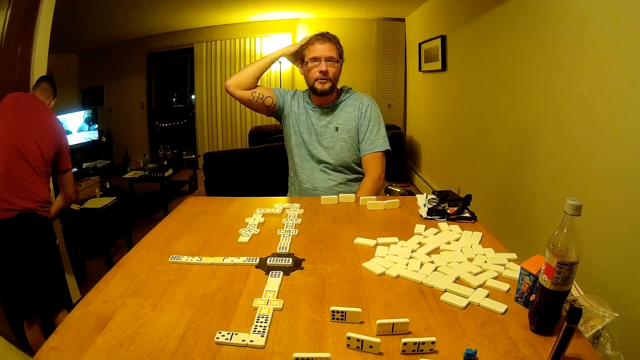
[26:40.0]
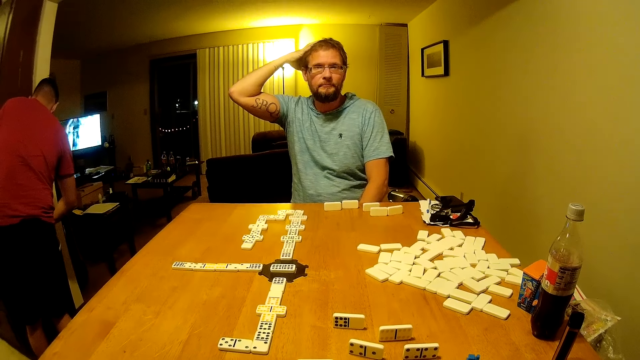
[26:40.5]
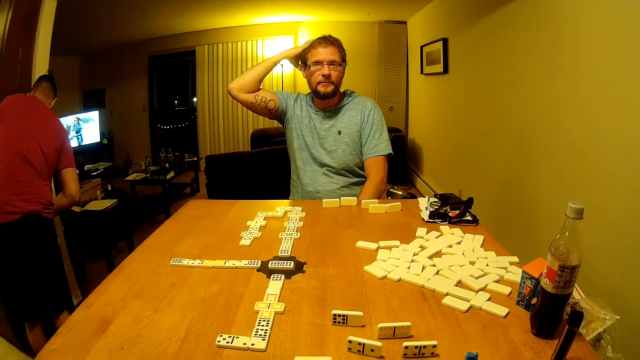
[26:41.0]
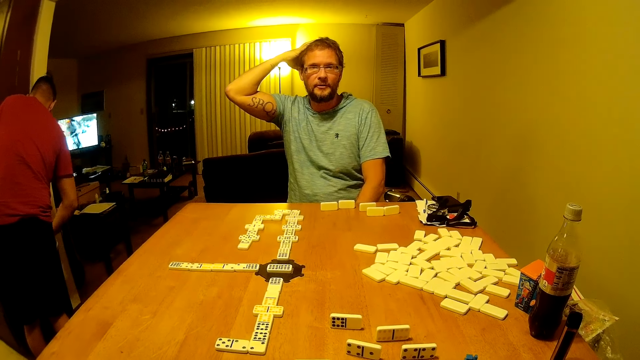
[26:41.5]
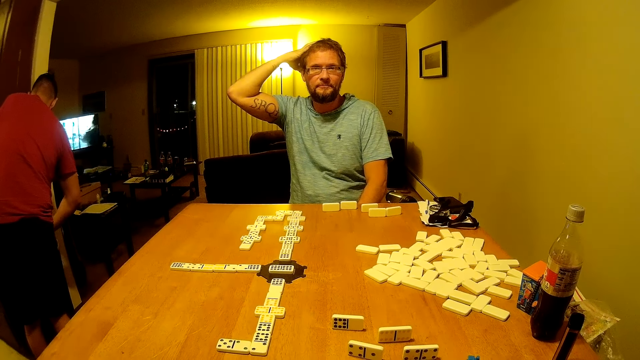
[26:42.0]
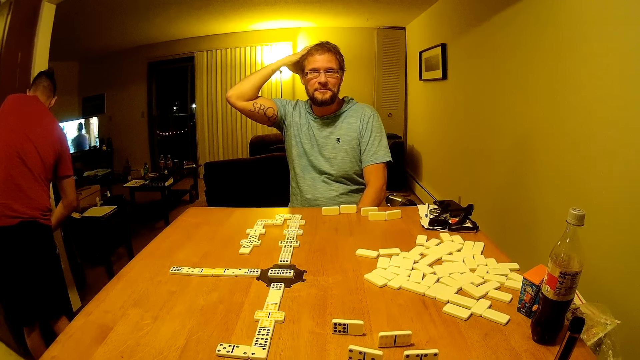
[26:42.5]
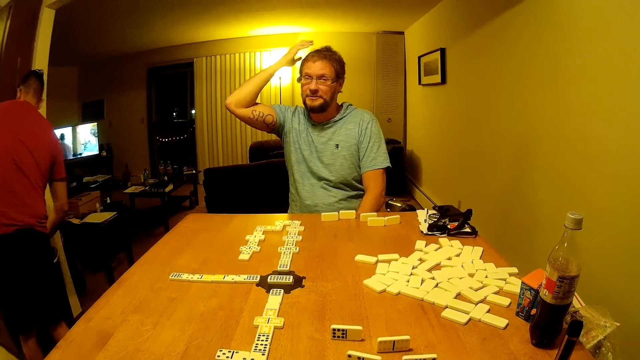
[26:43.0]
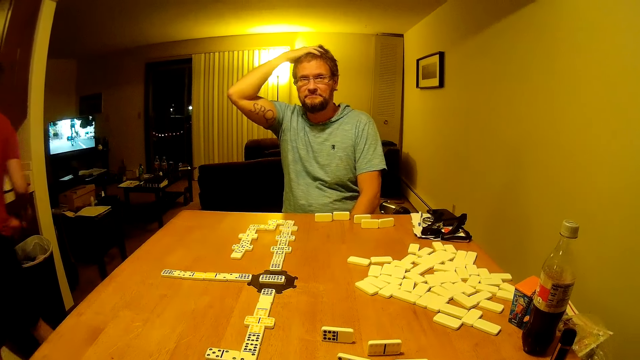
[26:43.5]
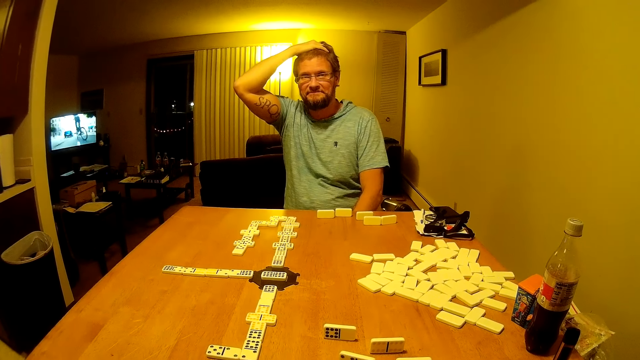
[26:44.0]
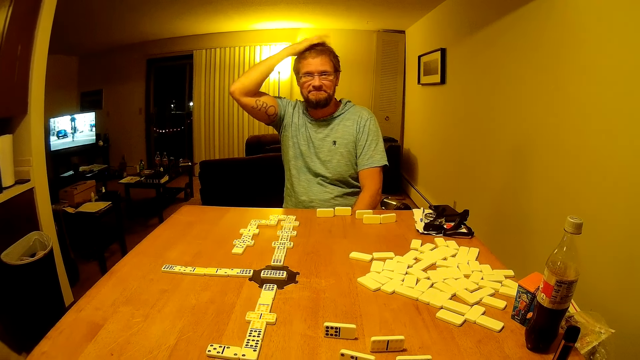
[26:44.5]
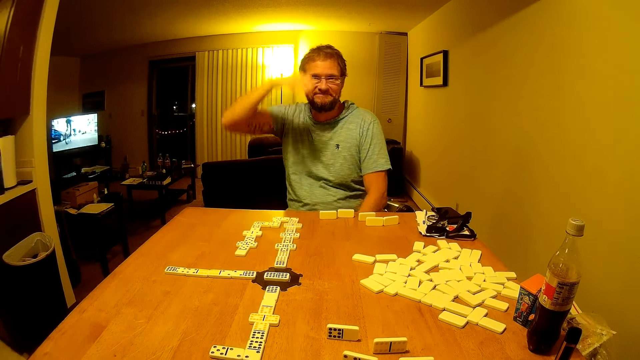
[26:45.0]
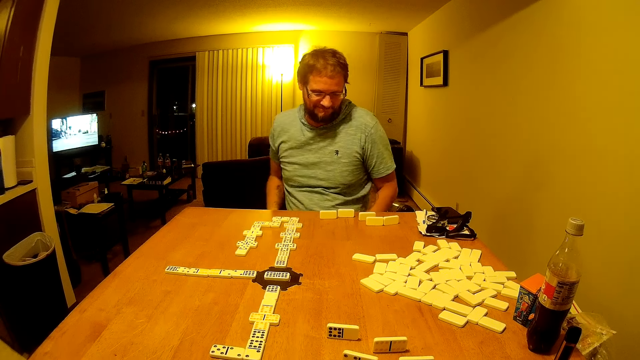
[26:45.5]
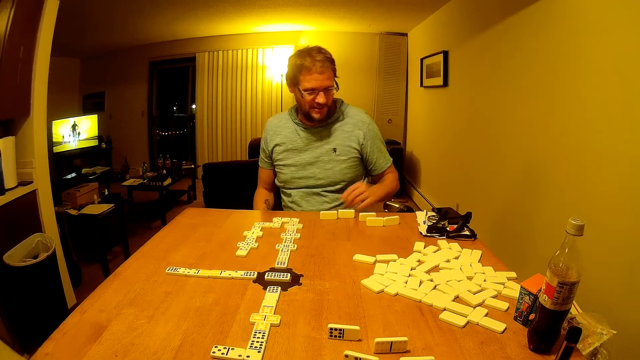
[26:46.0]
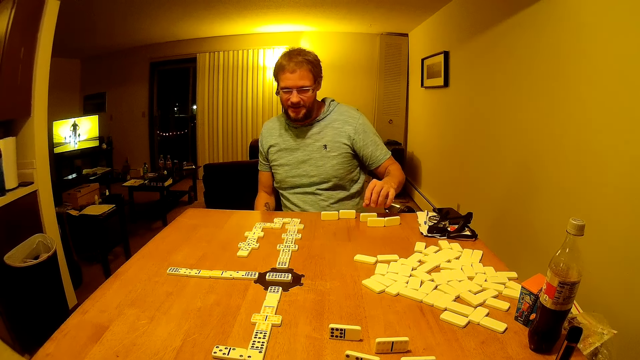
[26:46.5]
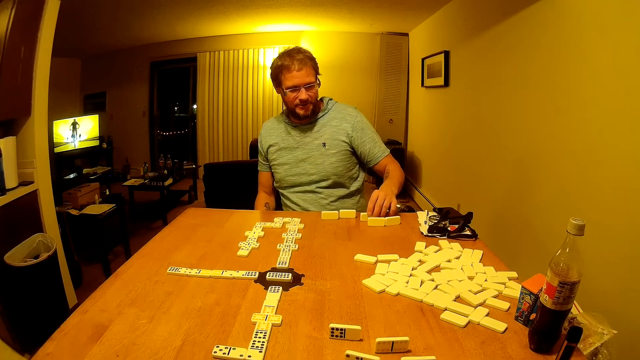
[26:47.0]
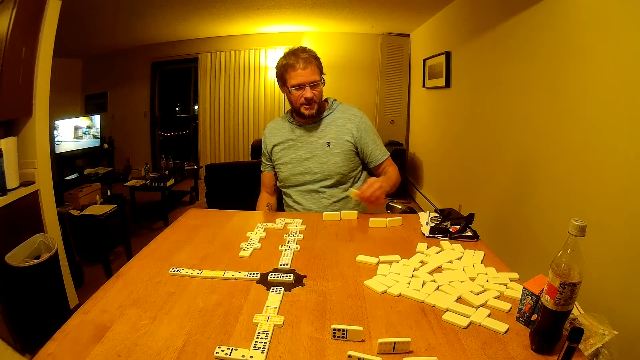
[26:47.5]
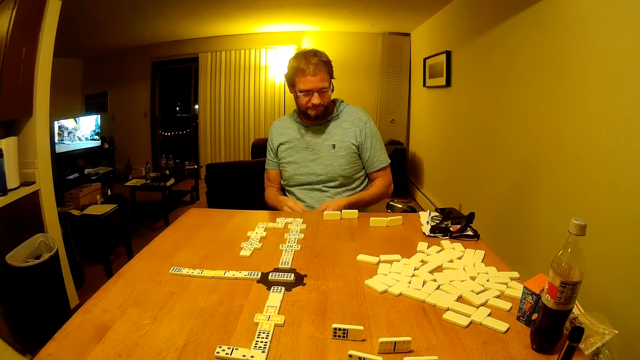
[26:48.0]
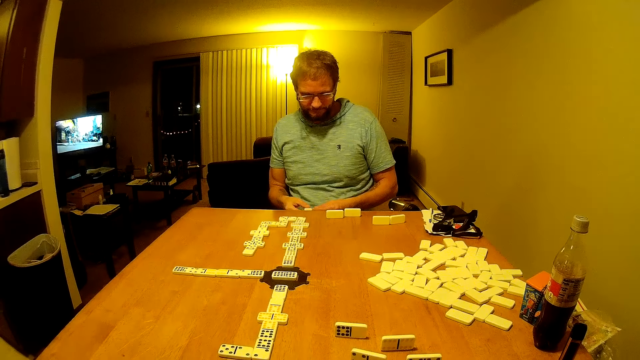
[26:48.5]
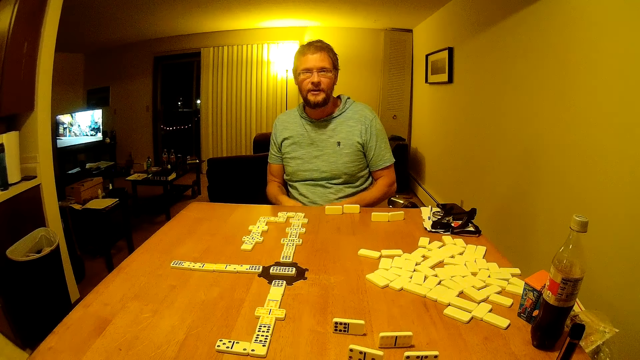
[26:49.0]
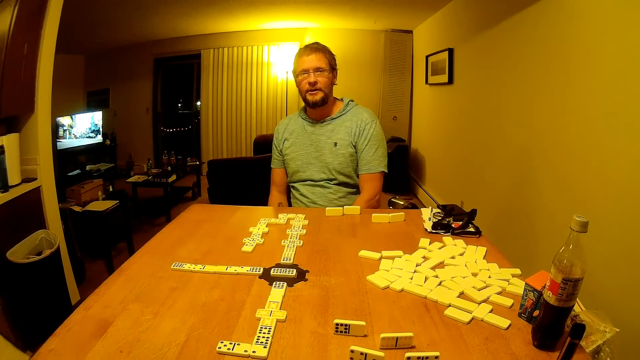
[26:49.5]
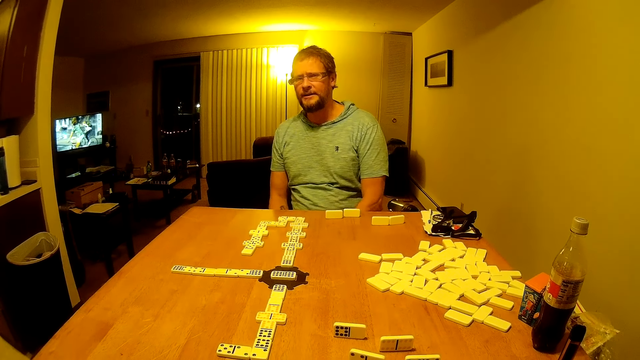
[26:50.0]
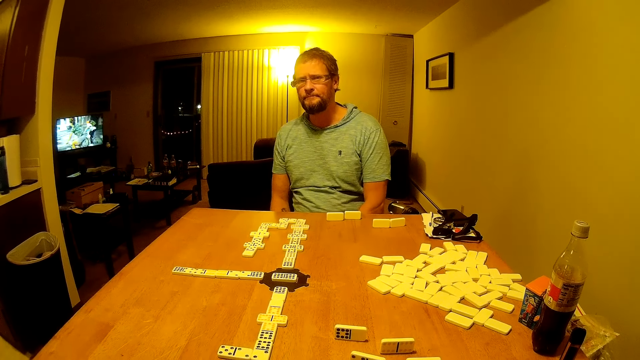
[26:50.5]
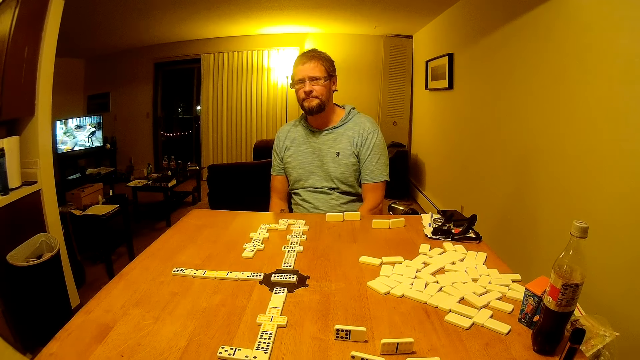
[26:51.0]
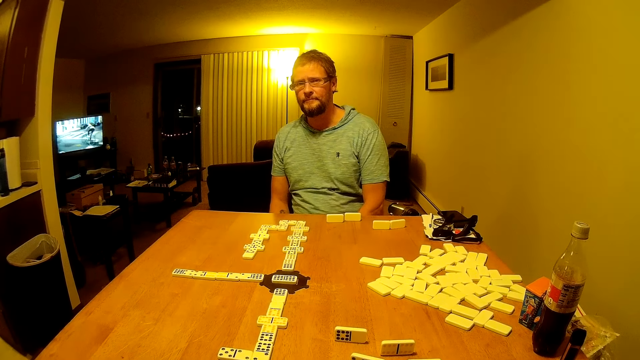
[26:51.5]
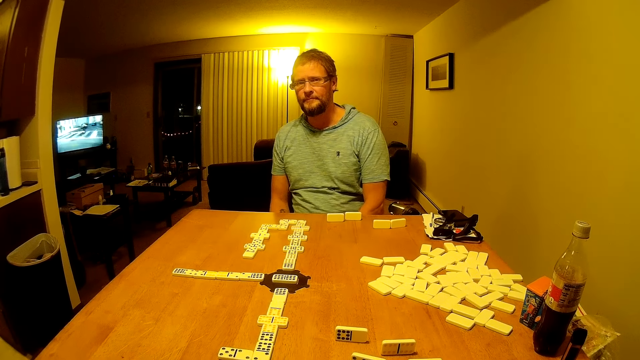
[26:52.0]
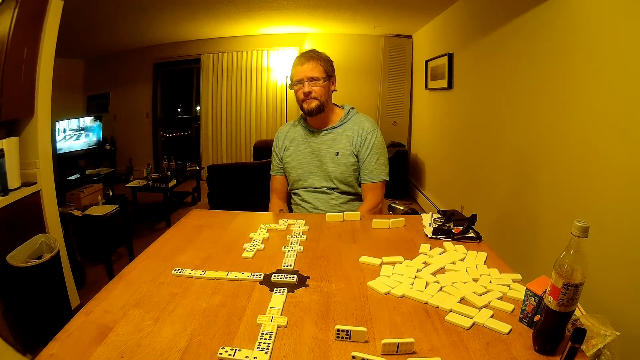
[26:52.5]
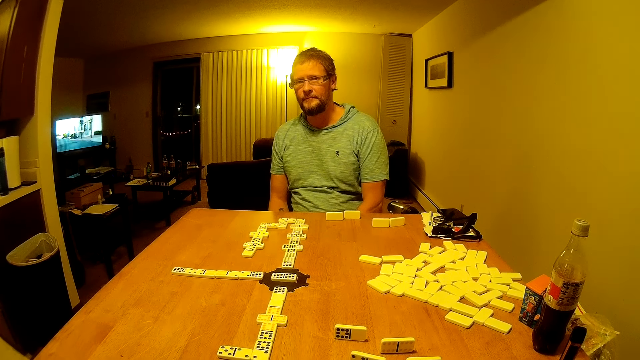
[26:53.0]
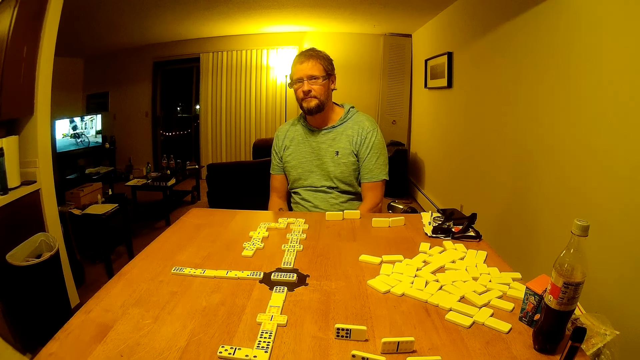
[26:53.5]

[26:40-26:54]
A man holds the head. The man walks in the house. The man talks to the camera wearer. The man picks a domino piece. The man passes the domino piece to the right hand. The man stares at the camera wearer.

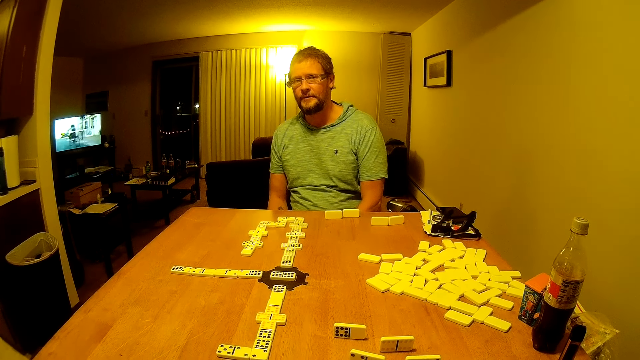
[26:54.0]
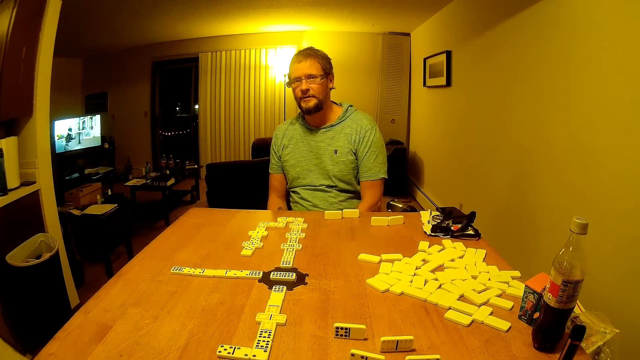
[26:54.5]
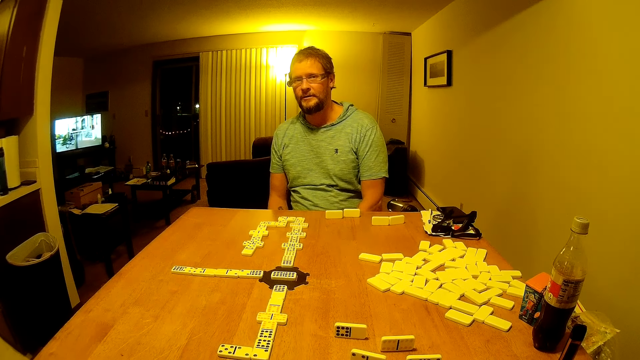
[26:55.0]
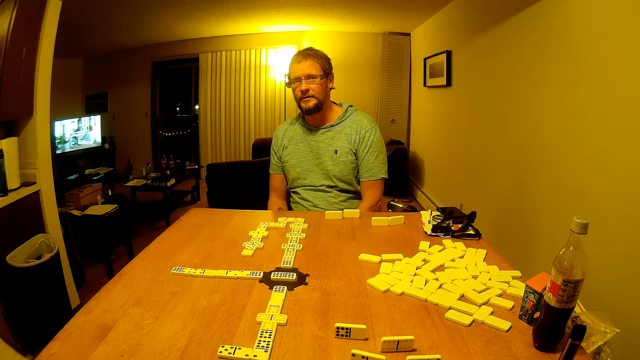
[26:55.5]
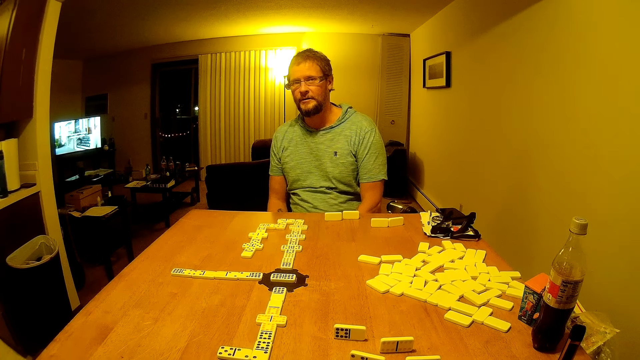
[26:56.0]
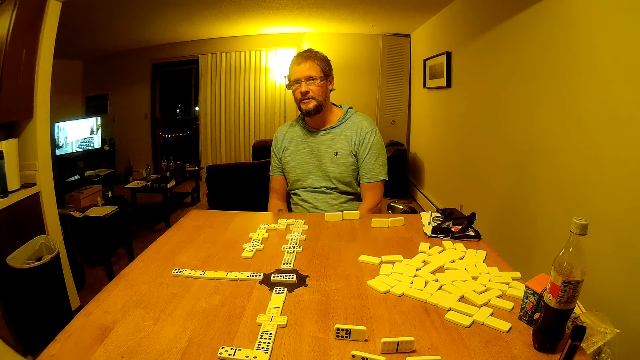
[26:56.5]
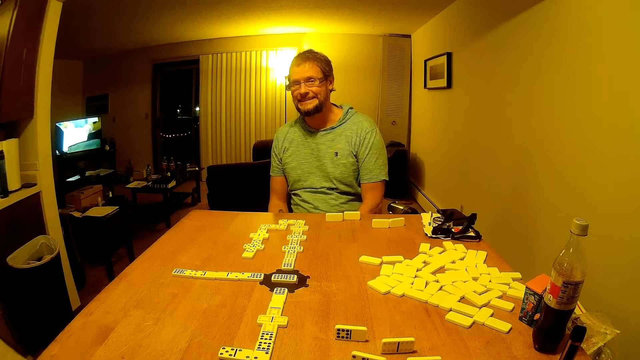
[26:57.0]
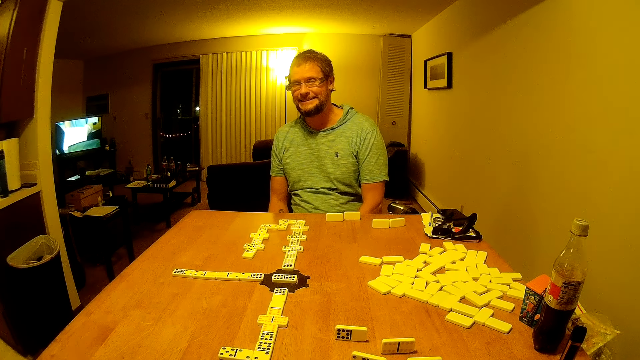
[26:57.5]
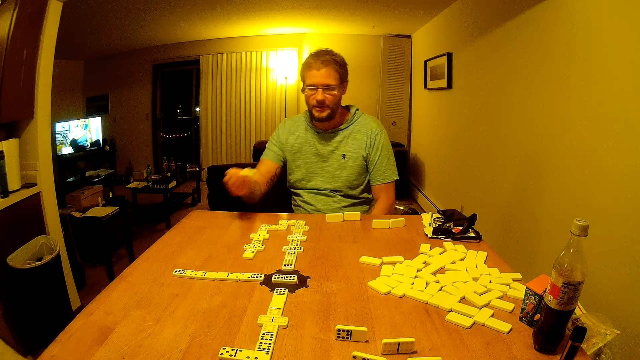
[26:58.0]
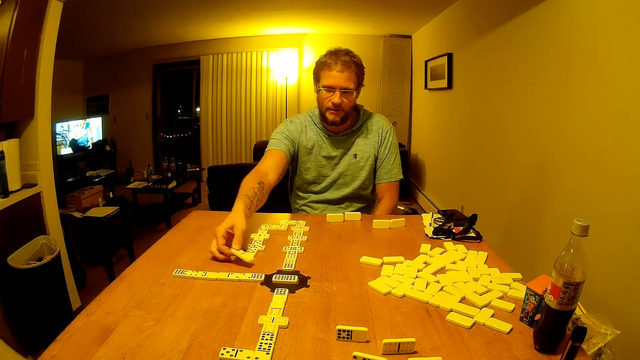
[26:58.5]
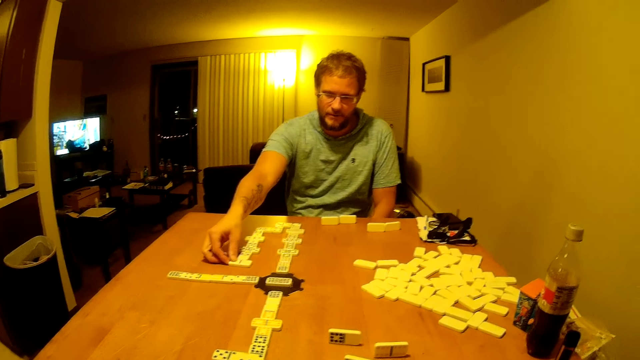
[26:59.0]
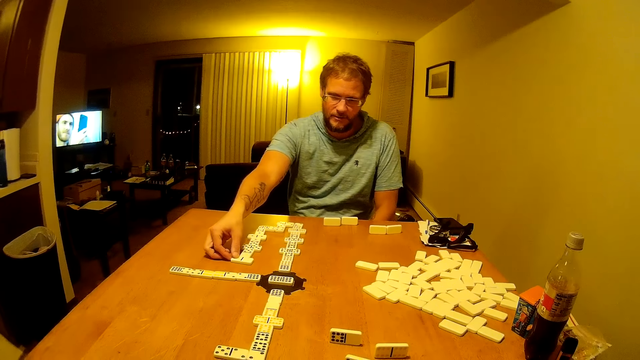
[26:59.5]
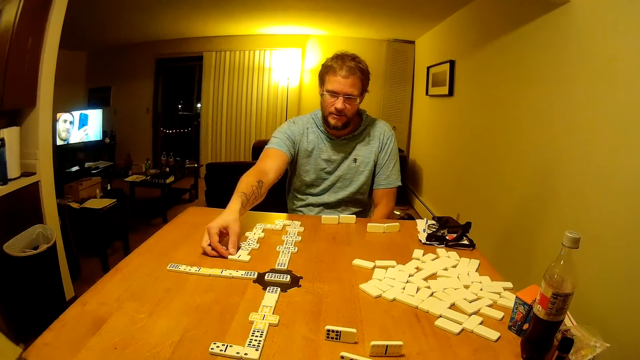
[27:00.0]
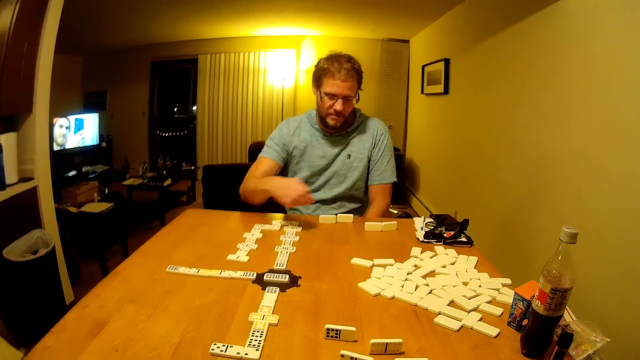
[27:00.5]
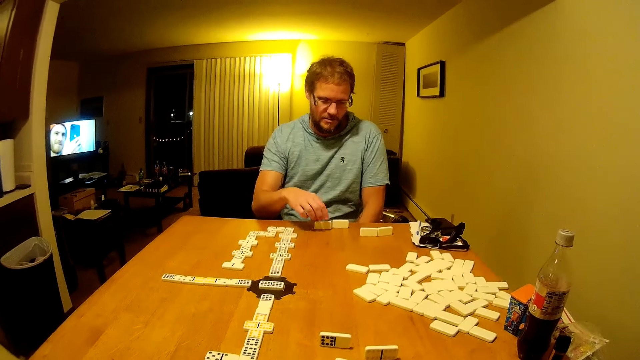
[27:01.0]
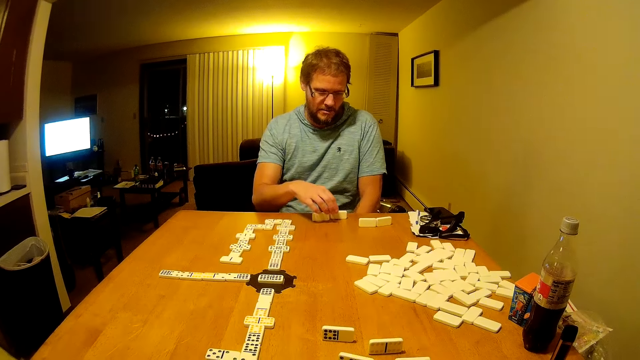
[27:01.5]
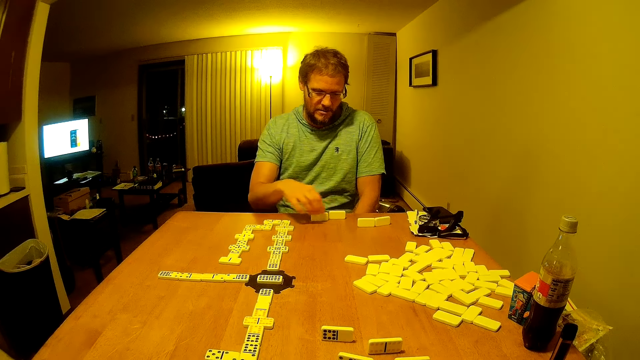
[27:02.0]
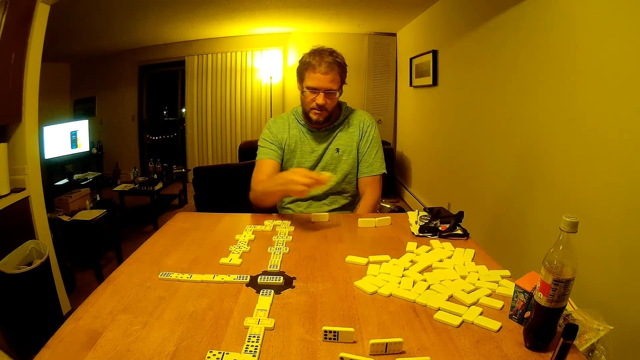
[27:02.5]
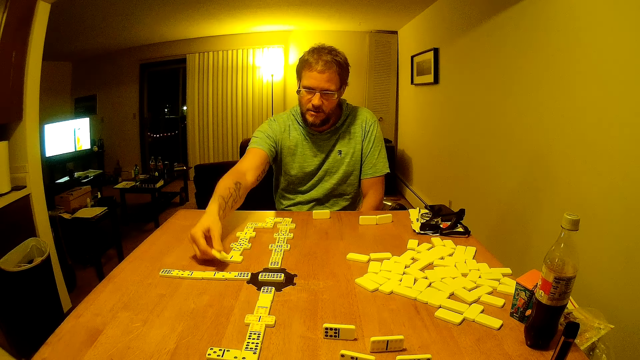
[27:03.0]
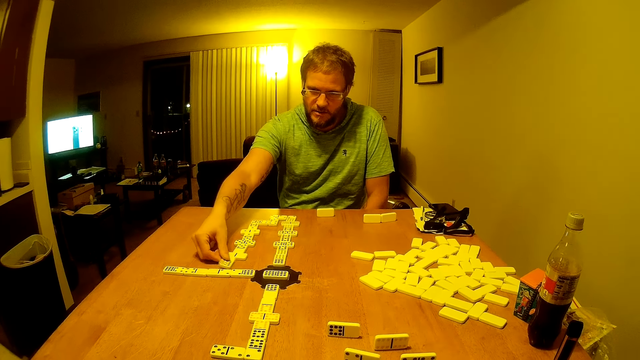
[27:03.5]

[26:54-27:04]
A man looks at the camera wearer. The man places the domino piece on the table. The man places the glasses on the table. The man moves the hand. The man picks a domino piece and places the domino piece on the table.
